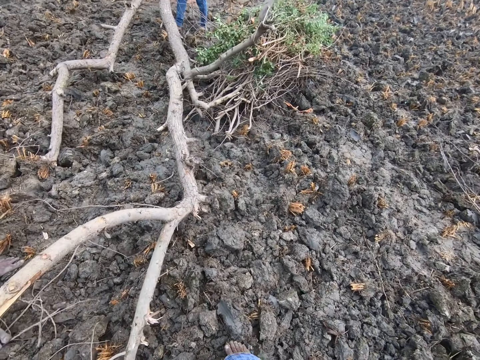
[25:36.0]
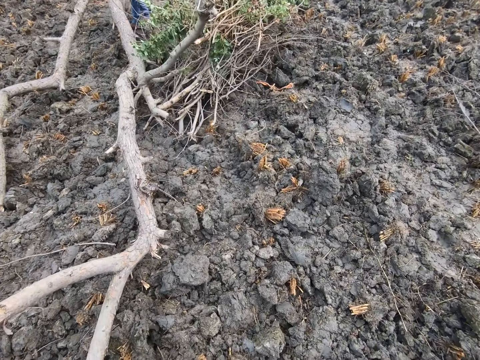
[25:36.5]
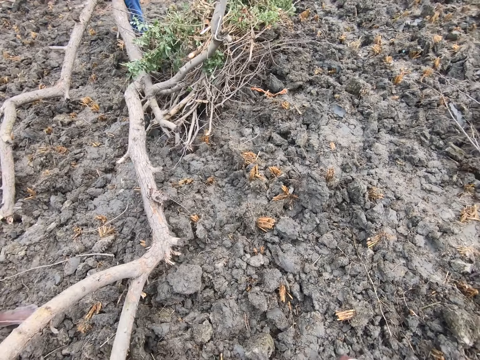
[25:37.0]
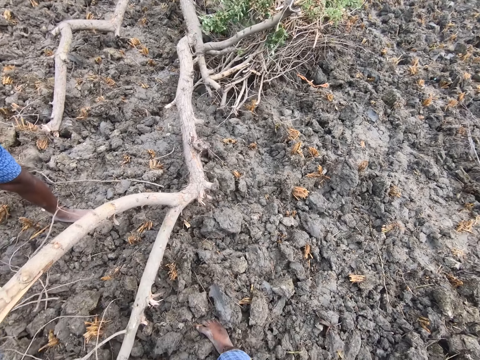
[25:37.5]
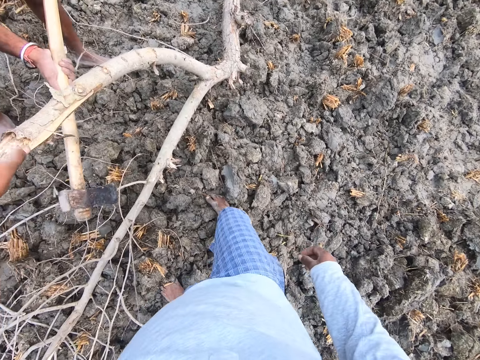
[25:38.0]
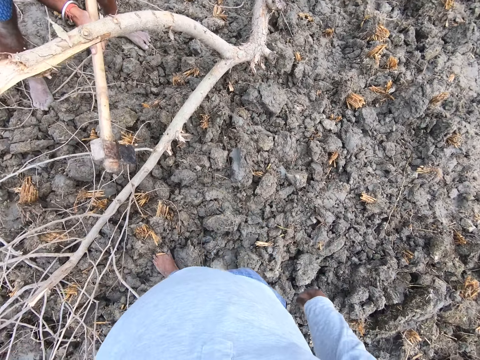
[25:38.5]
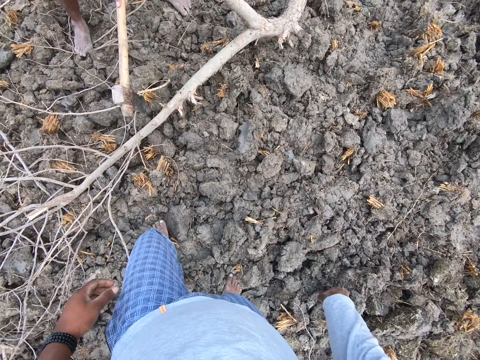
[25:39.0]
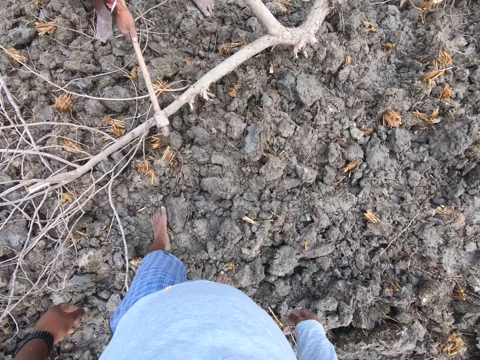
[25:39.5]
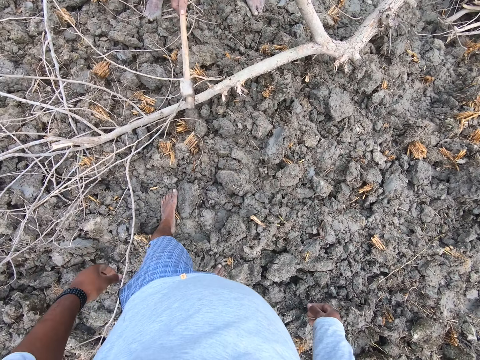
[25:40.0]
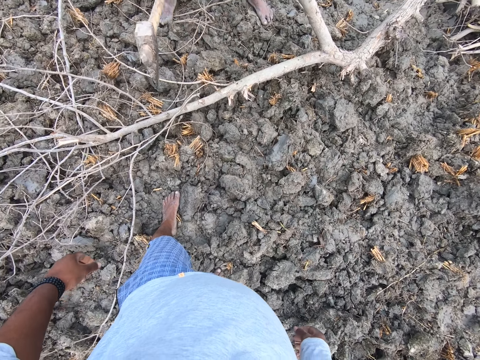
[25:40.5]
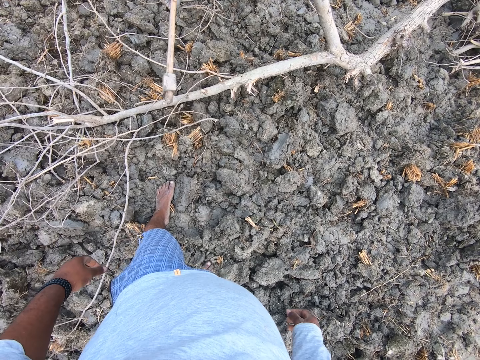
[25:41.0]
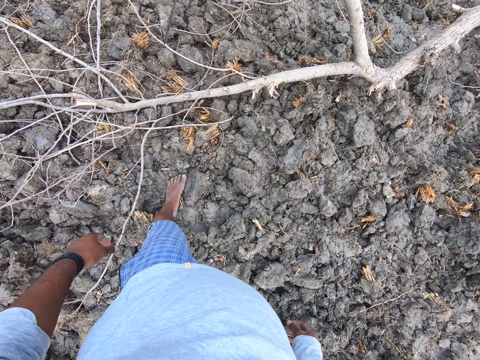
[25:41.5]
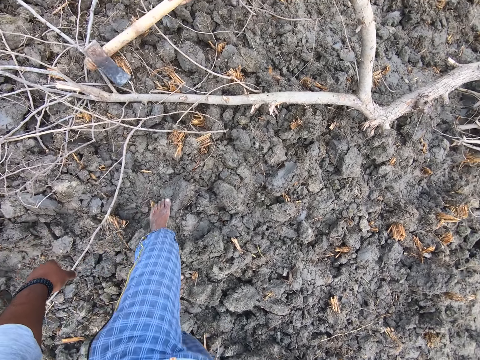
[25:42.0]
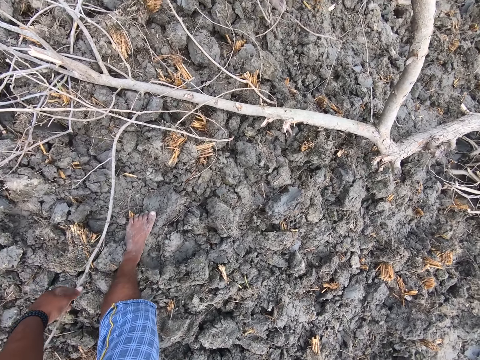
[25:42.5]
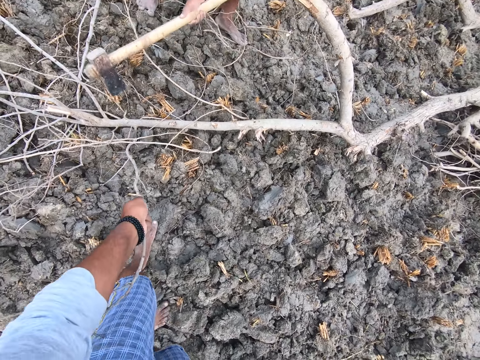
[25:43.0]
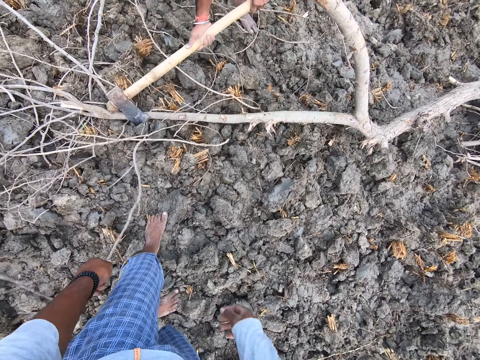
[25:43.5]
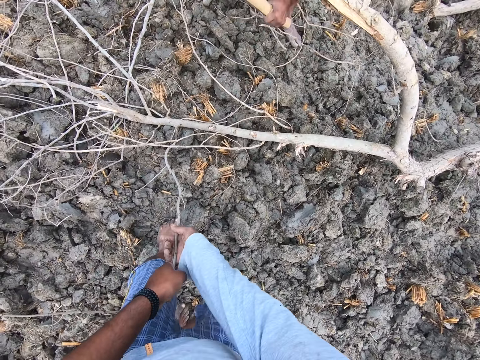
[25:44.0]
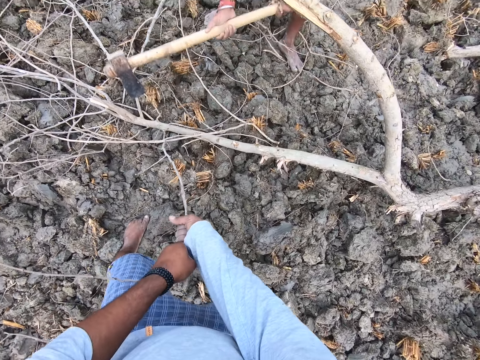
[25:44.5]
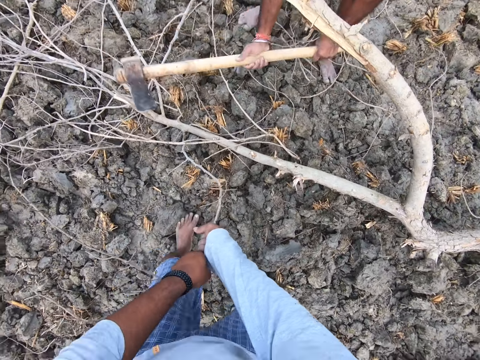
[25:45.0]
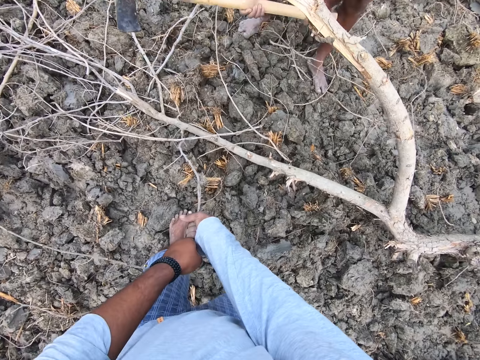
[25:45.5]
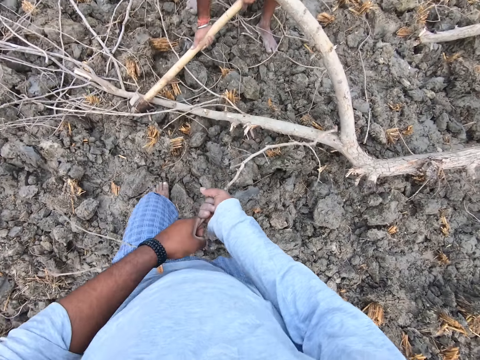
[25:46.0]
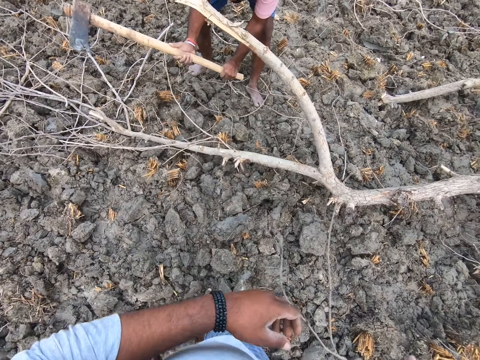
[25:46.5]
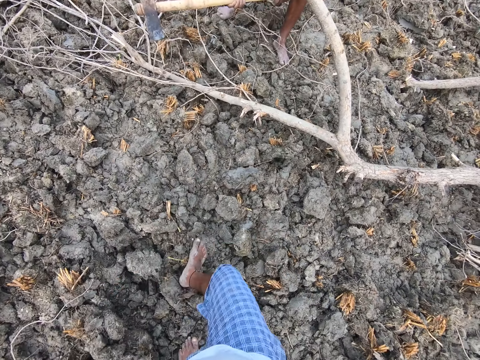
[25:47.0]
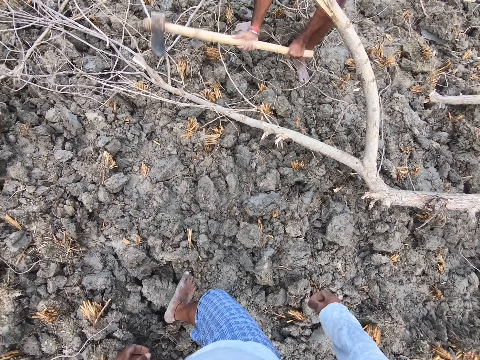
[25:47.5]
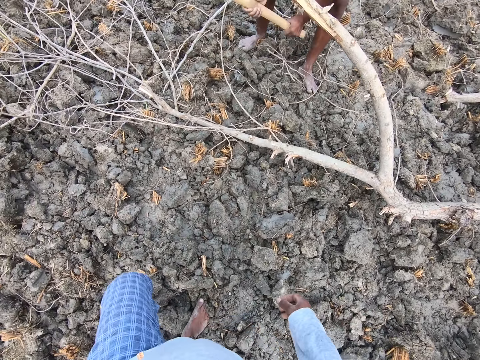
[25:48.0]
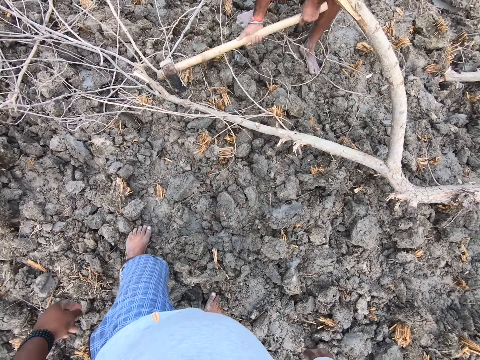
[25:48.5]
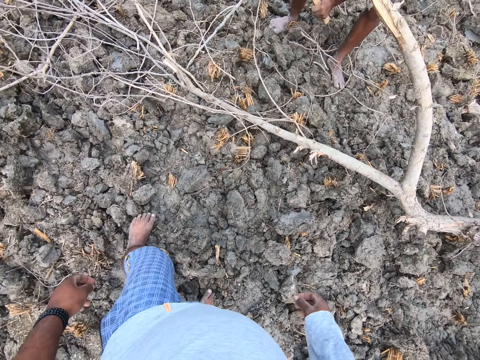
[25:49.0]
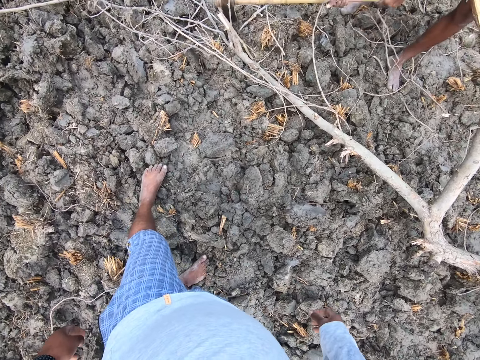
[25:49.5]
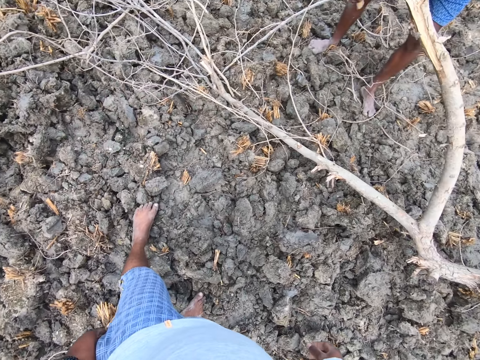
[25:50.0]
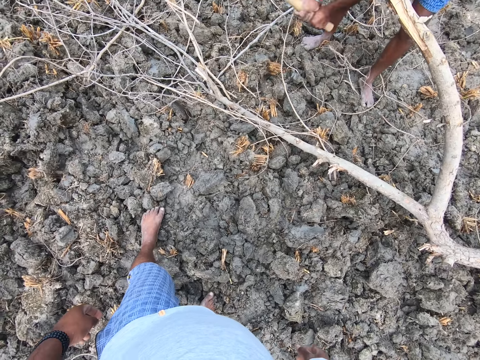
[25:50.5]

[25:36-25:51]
A man cuts tiny sticks from the tree with an axe. The camera wearer pulls a stick from the dry tree with his left hand. He pulls the stick with both hands.

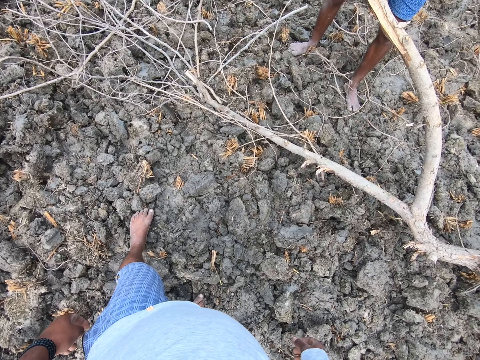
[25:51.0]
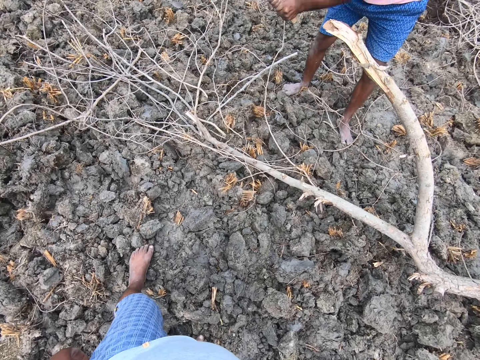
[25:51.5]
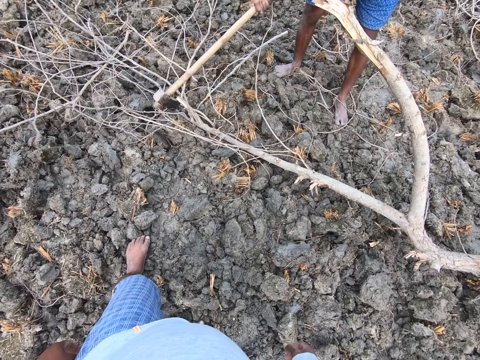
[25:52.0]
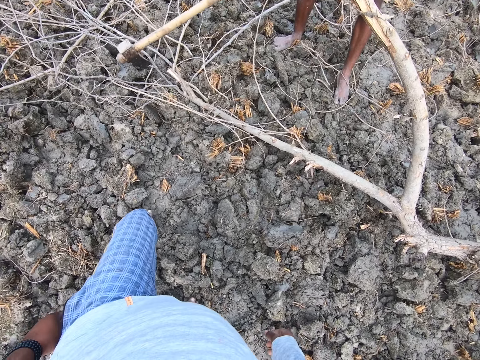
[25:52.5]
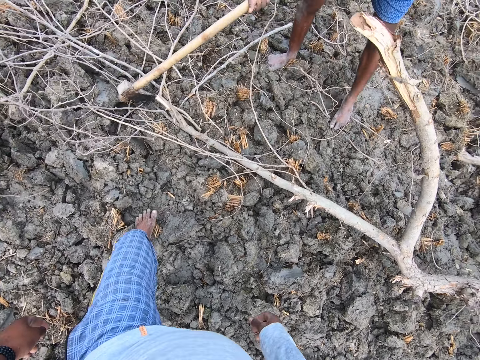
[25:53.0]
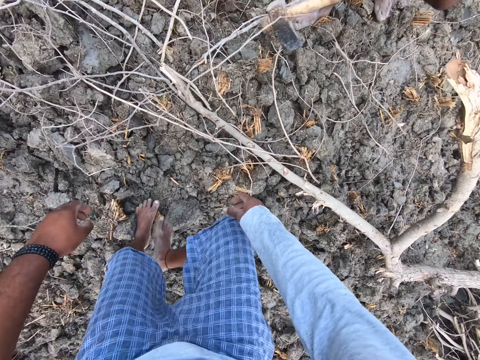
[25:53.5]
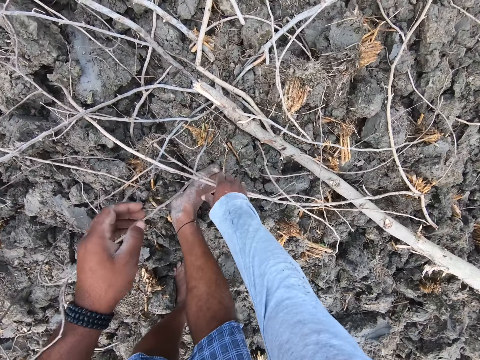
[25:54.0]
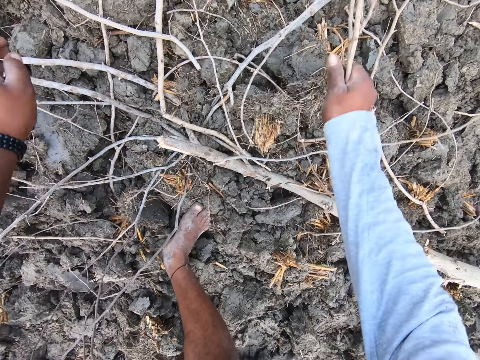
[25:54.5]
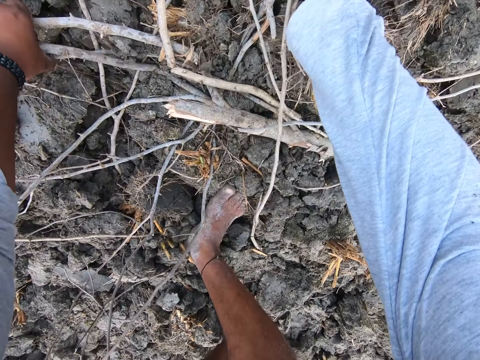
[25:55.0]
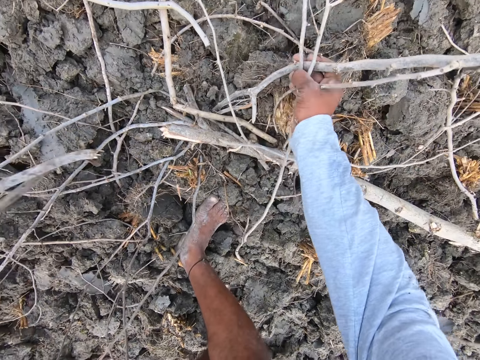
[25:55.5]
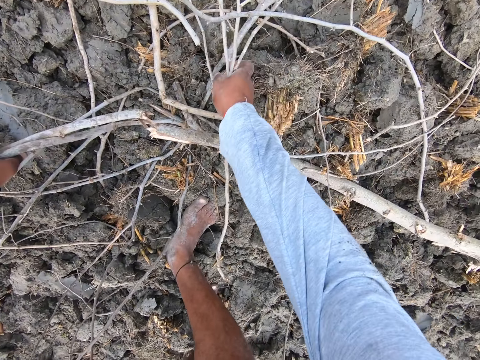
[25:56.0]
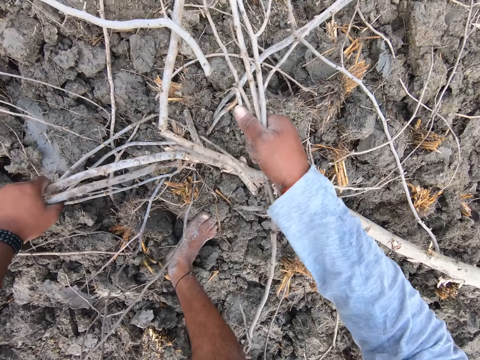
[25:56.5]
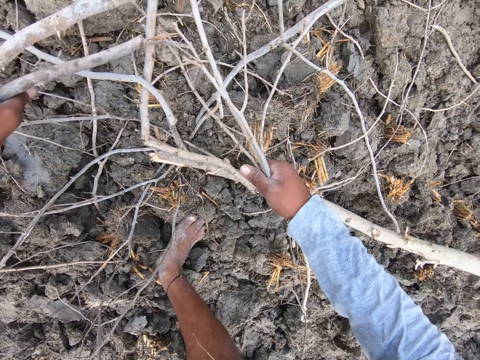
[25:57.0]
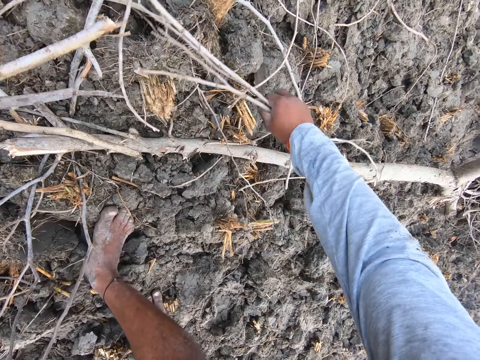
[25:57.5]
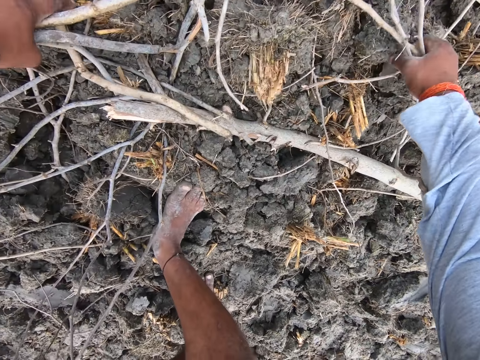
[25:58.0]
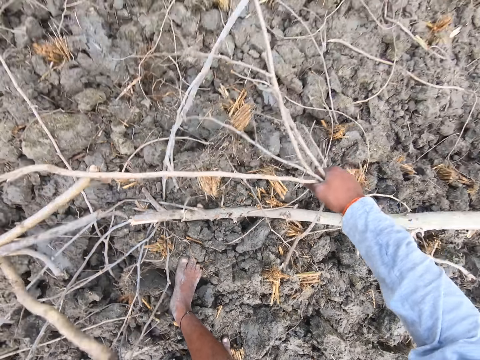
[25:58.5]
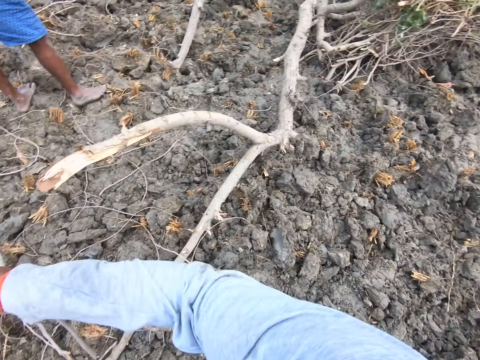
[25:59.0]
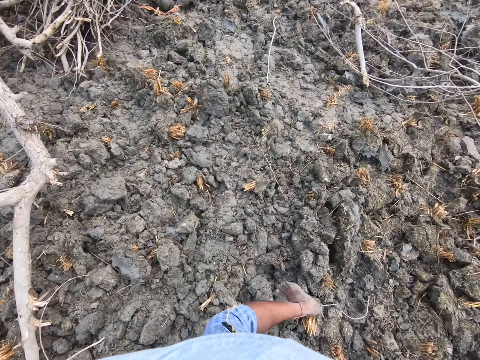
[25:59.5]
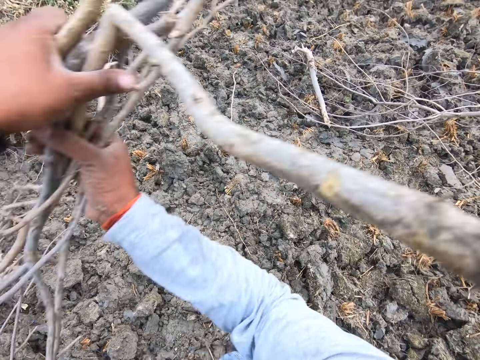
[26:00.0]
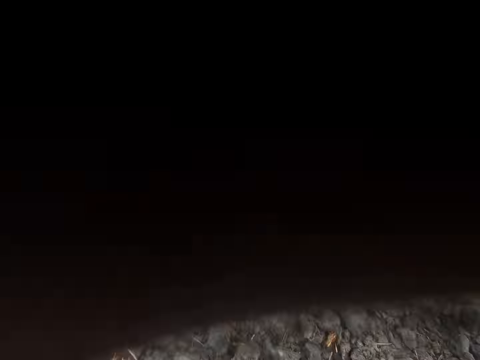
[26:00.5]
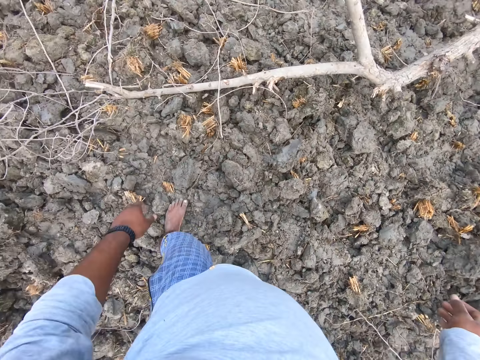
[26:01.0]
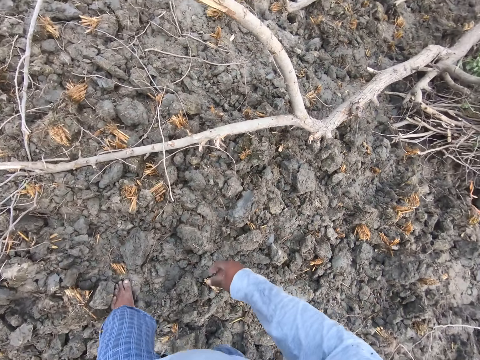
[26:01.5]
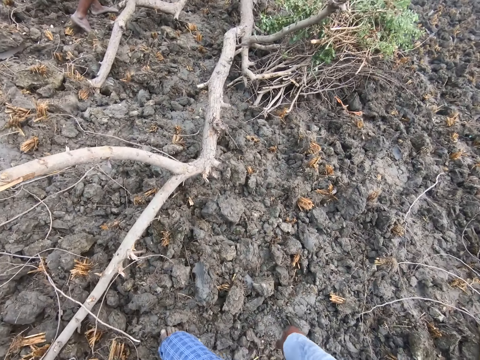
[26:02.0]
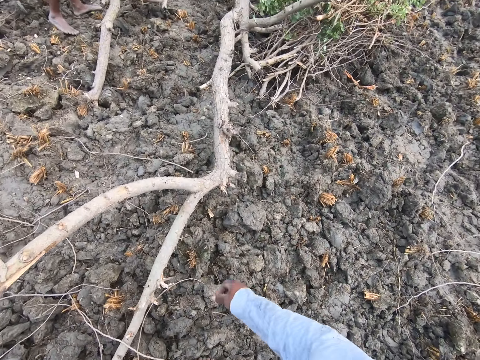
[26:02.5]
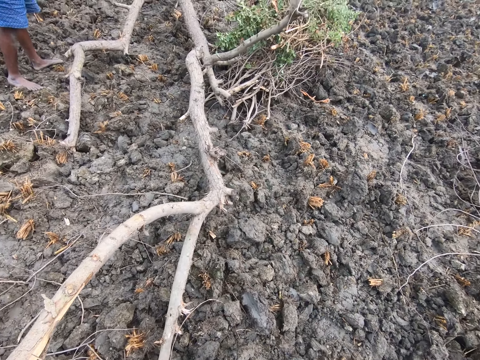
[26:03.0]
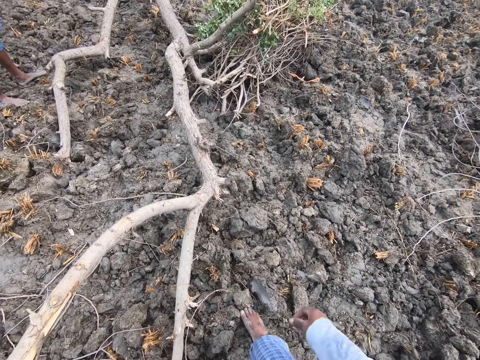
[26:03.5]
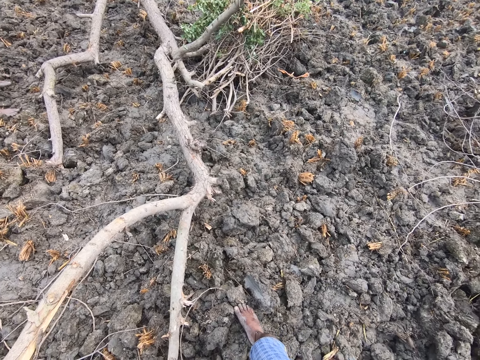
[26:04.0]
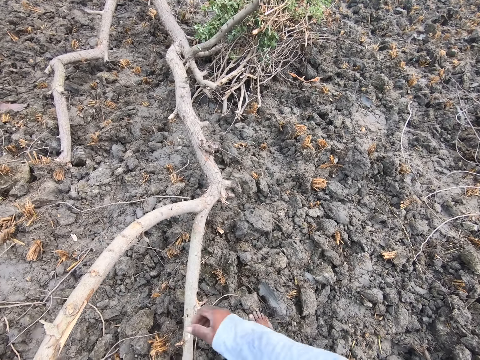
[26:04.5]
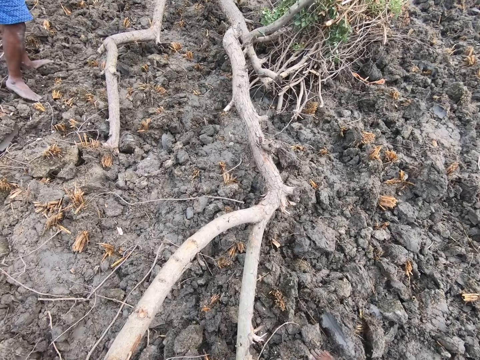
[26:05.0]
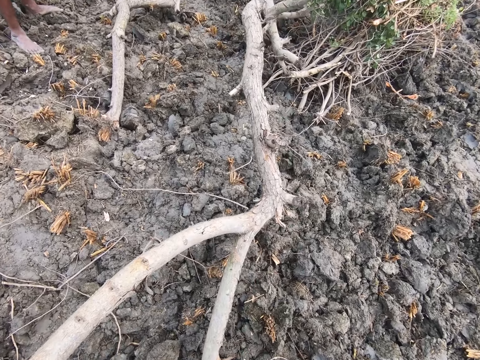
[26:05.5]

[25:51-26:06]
The camera wearer picks sticks or branches on the ground with both hands. They throw the branches in the garden. They straighten a dry tree on the ground.
